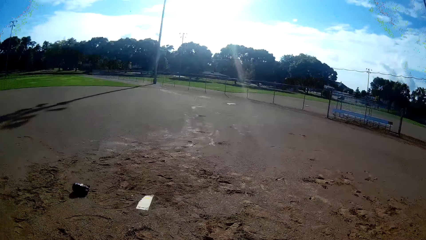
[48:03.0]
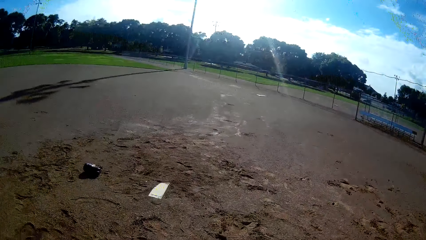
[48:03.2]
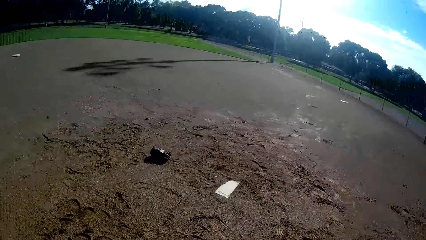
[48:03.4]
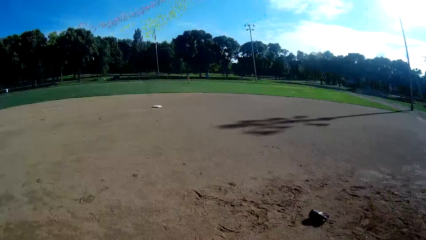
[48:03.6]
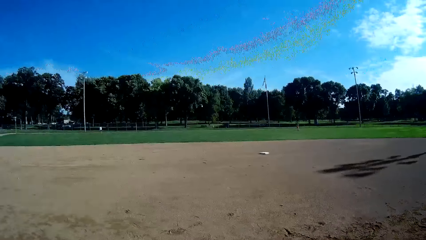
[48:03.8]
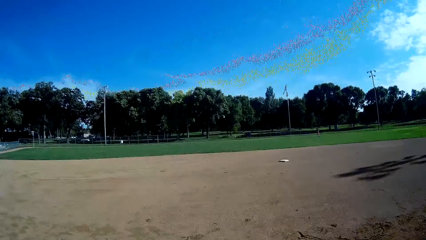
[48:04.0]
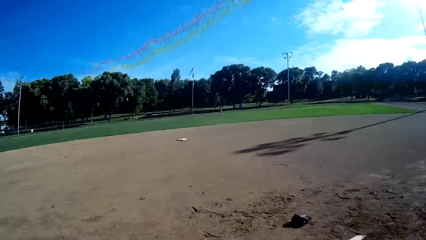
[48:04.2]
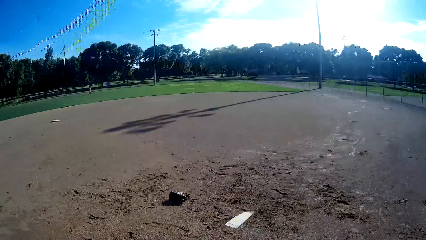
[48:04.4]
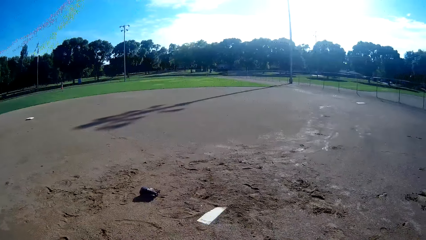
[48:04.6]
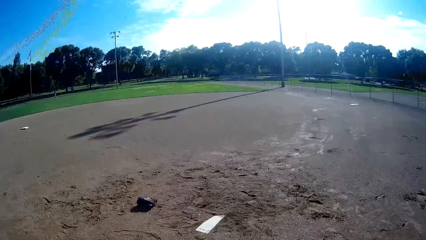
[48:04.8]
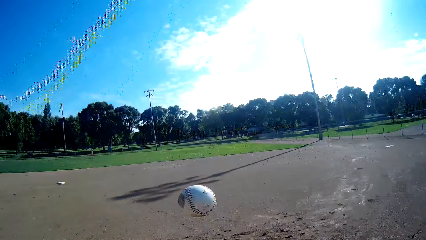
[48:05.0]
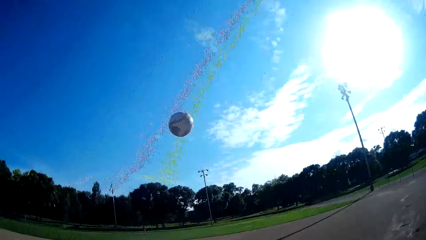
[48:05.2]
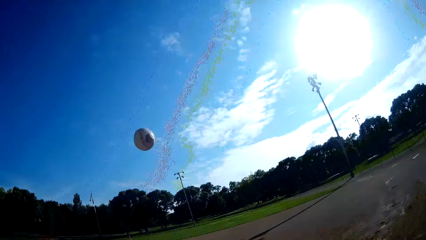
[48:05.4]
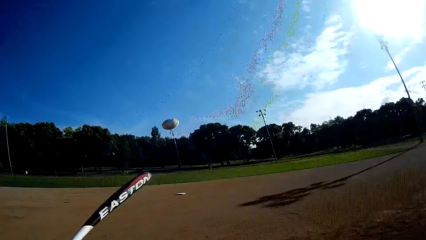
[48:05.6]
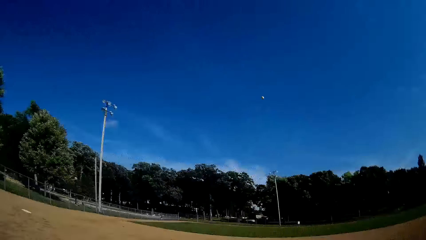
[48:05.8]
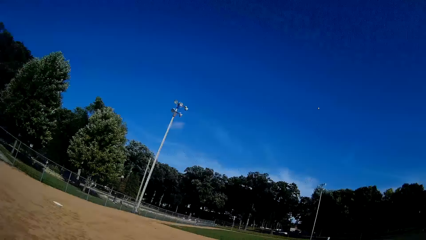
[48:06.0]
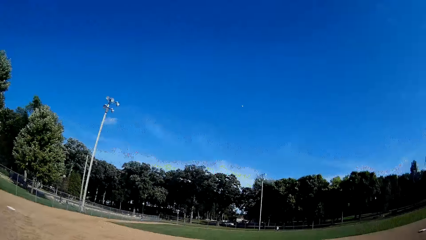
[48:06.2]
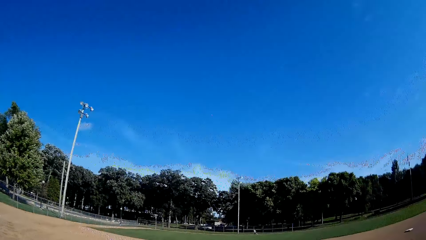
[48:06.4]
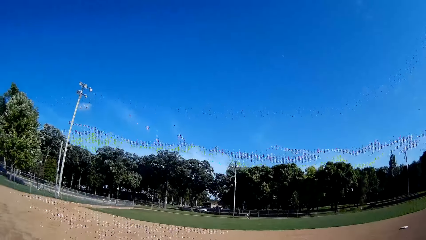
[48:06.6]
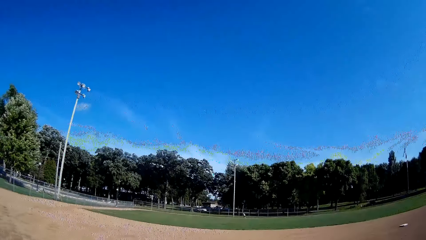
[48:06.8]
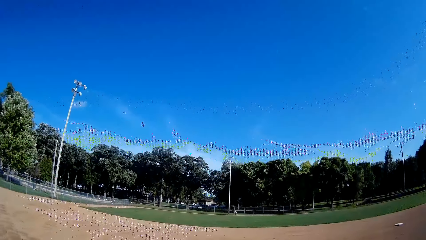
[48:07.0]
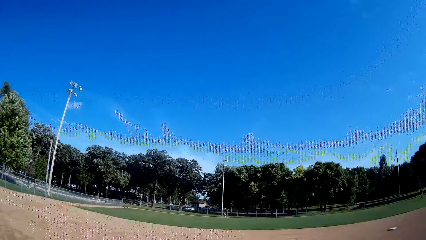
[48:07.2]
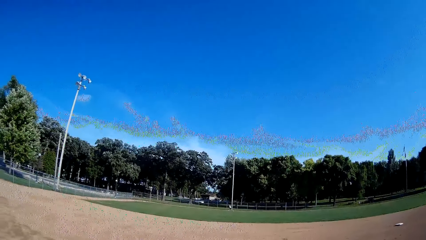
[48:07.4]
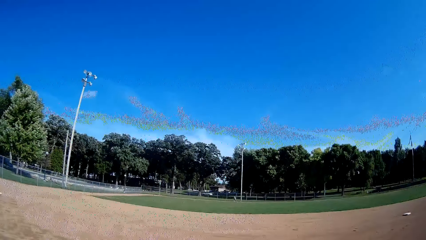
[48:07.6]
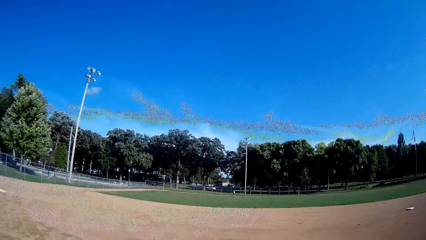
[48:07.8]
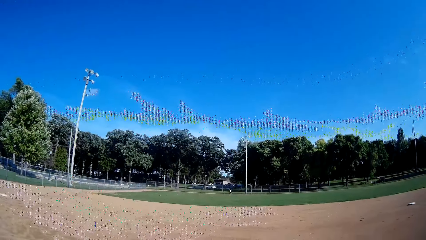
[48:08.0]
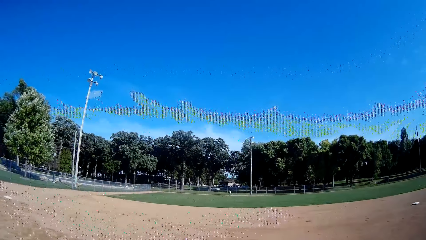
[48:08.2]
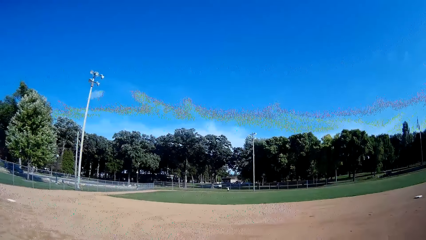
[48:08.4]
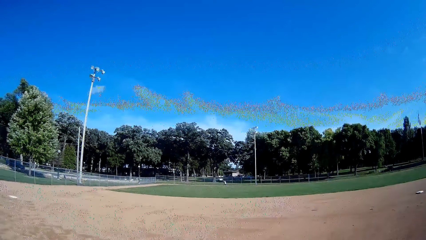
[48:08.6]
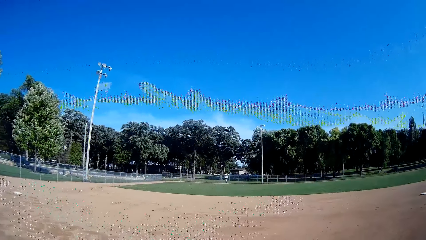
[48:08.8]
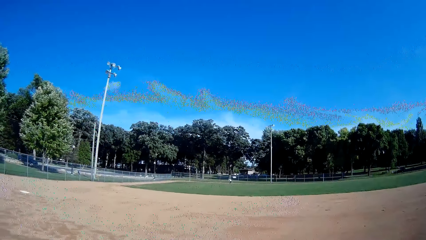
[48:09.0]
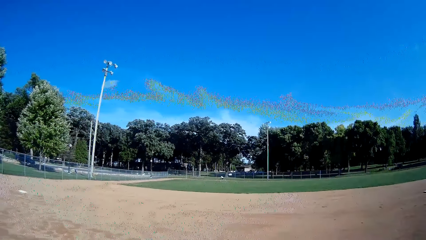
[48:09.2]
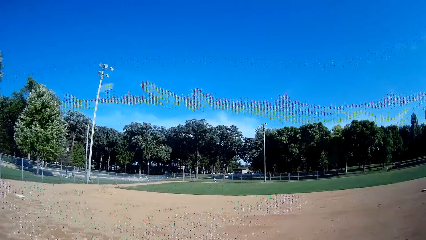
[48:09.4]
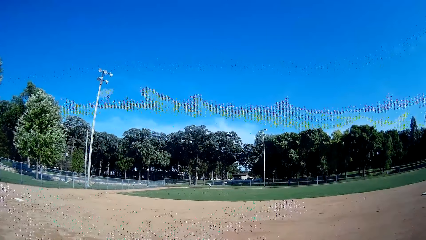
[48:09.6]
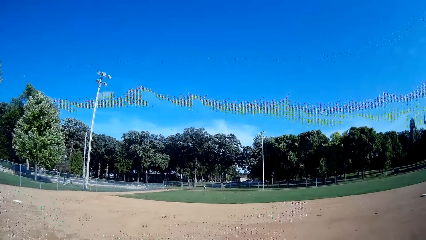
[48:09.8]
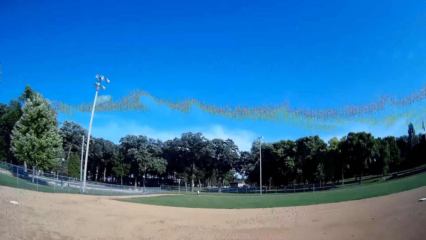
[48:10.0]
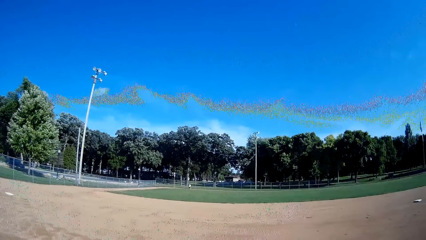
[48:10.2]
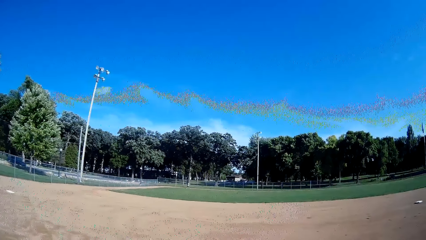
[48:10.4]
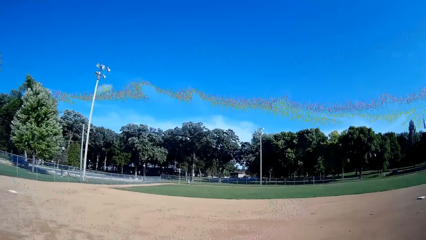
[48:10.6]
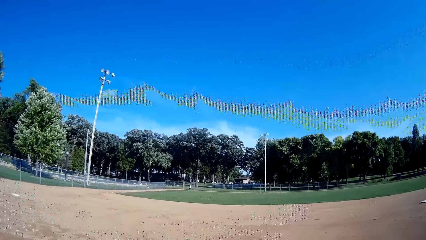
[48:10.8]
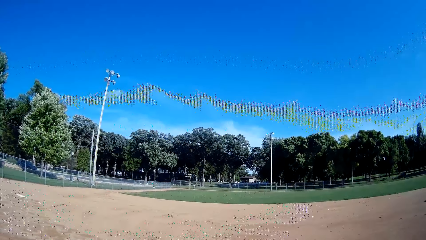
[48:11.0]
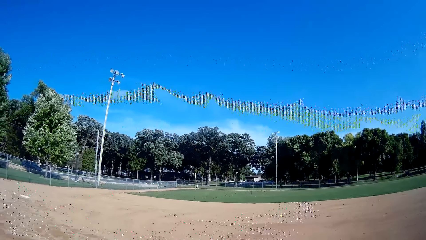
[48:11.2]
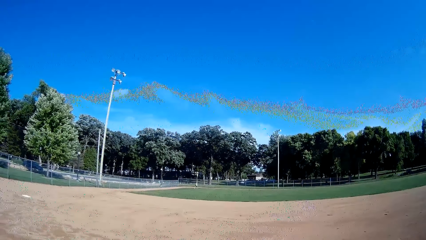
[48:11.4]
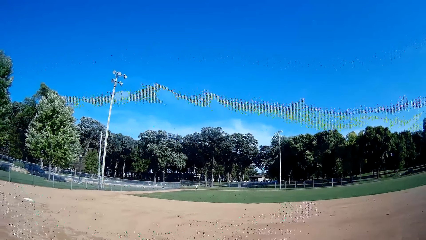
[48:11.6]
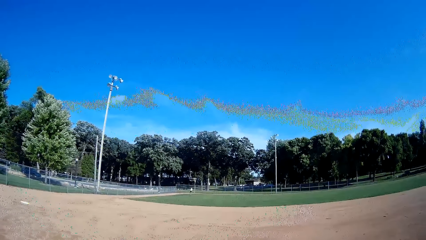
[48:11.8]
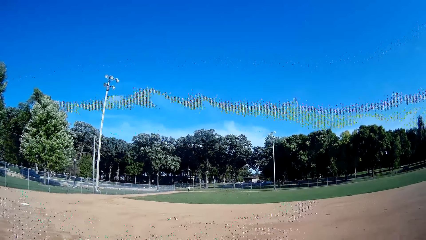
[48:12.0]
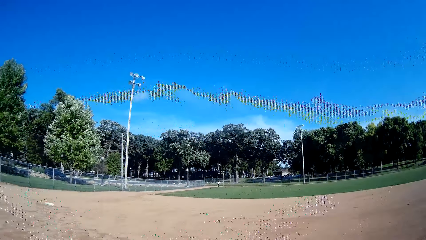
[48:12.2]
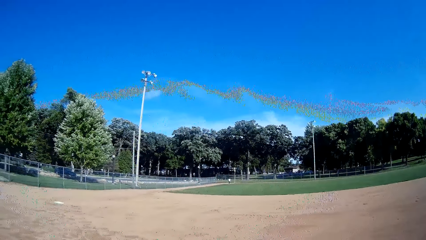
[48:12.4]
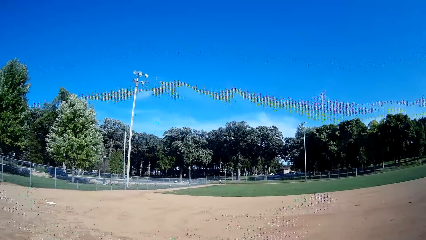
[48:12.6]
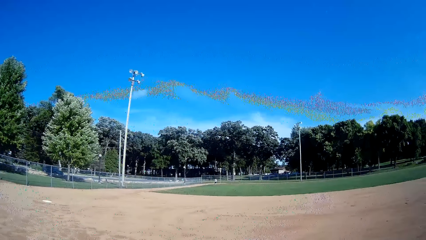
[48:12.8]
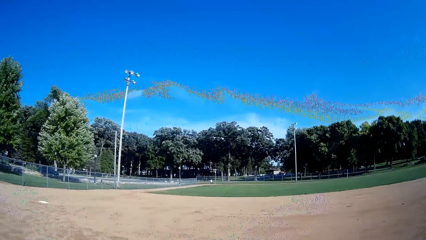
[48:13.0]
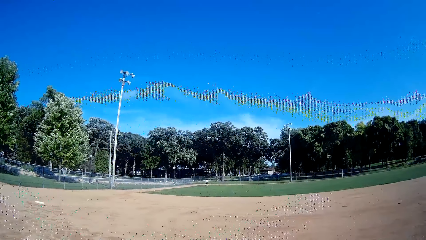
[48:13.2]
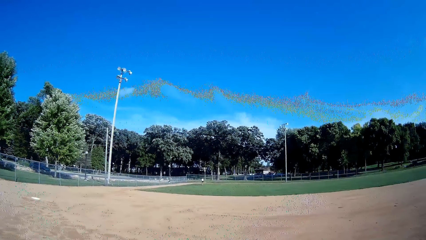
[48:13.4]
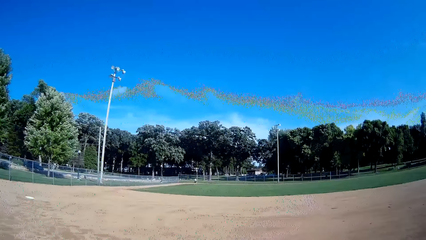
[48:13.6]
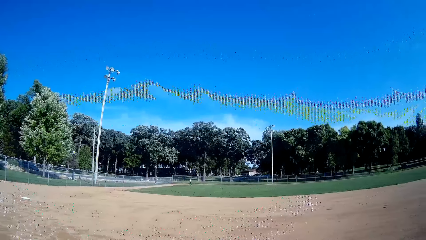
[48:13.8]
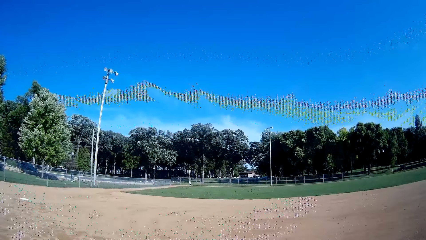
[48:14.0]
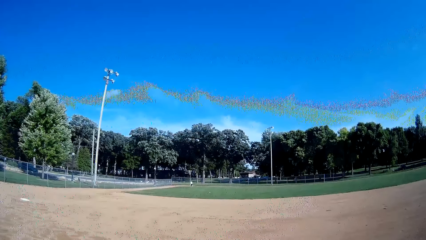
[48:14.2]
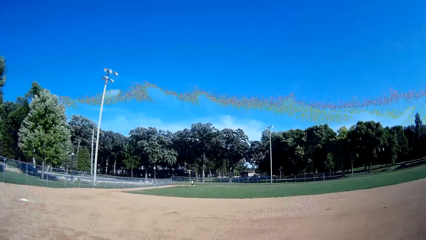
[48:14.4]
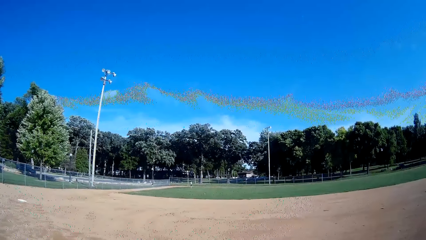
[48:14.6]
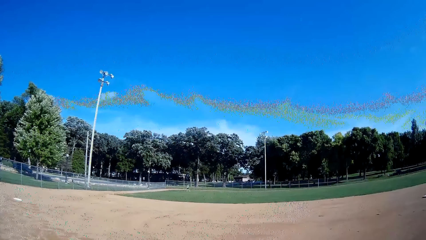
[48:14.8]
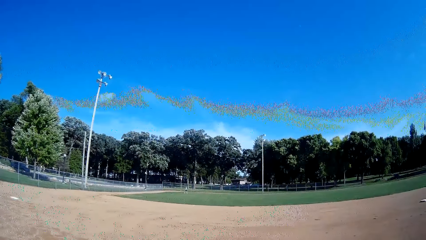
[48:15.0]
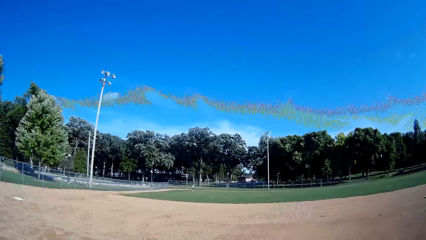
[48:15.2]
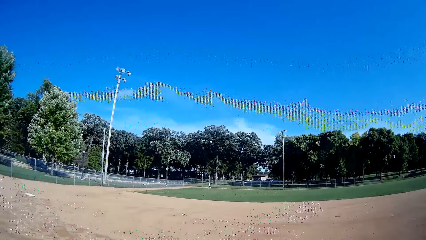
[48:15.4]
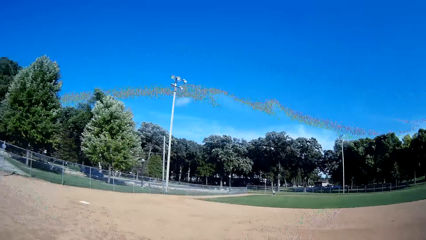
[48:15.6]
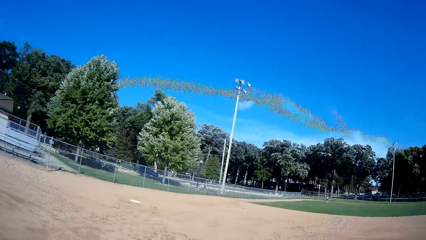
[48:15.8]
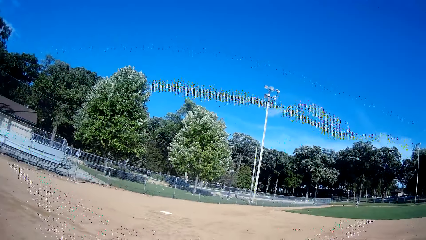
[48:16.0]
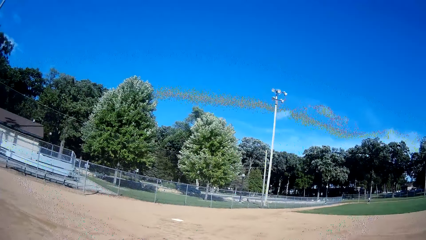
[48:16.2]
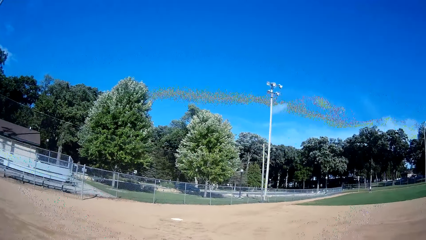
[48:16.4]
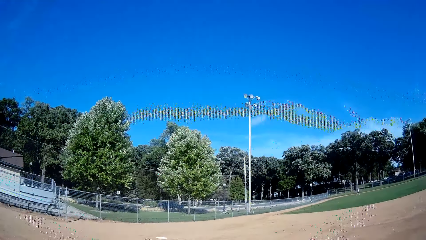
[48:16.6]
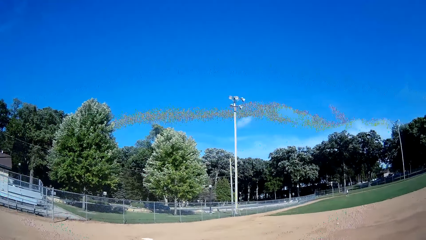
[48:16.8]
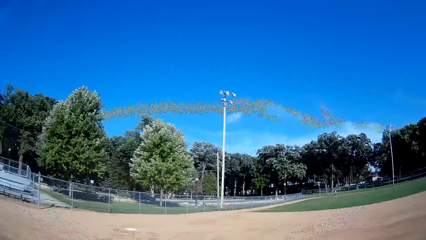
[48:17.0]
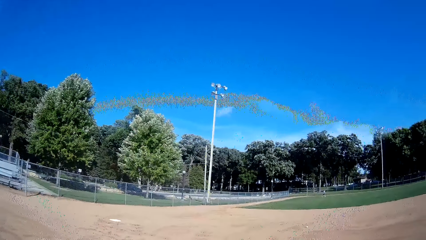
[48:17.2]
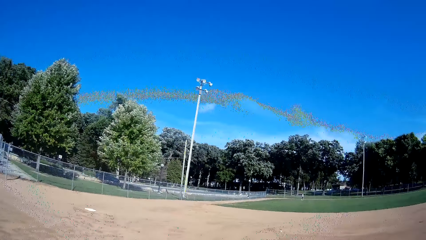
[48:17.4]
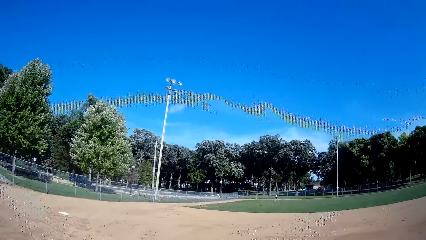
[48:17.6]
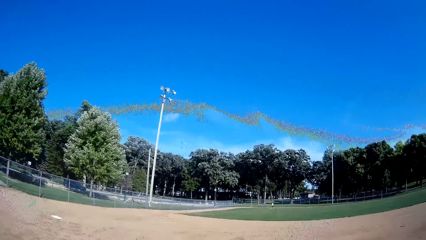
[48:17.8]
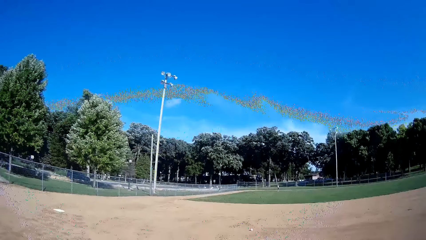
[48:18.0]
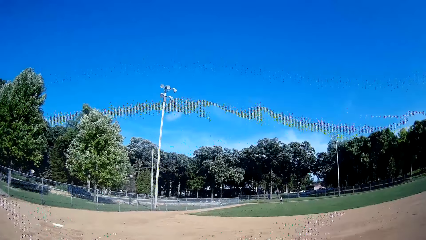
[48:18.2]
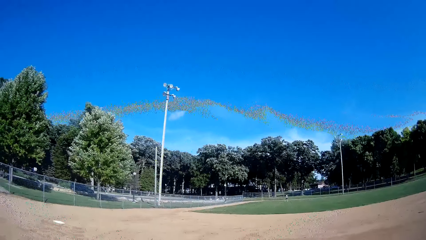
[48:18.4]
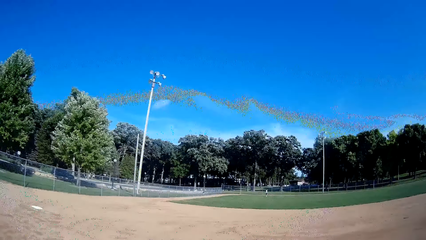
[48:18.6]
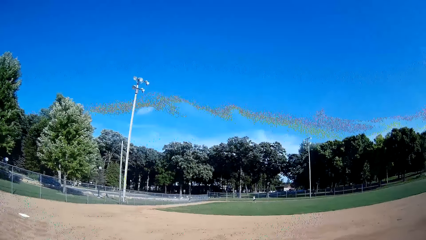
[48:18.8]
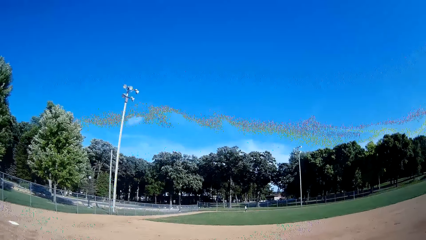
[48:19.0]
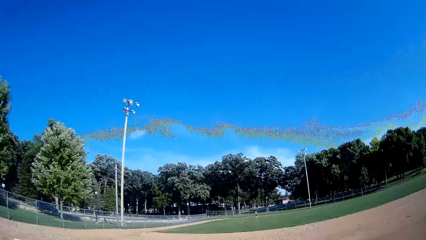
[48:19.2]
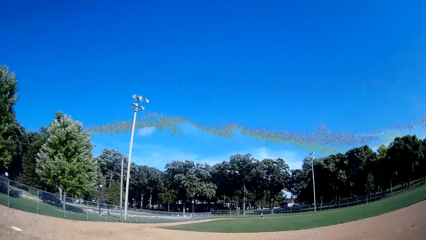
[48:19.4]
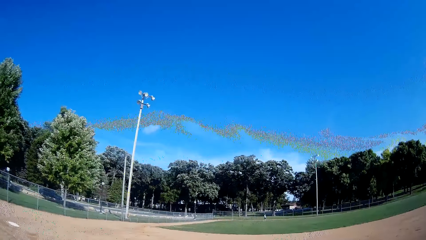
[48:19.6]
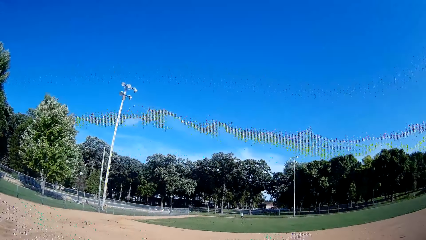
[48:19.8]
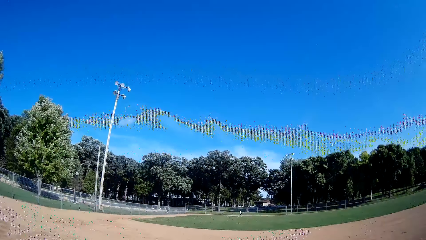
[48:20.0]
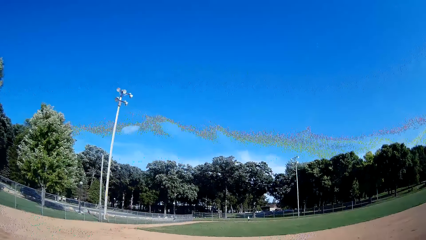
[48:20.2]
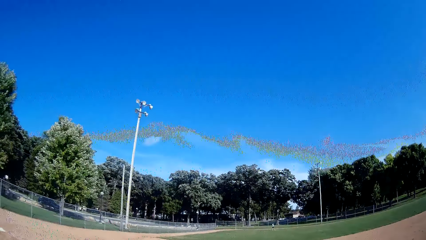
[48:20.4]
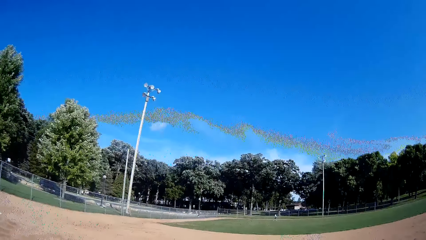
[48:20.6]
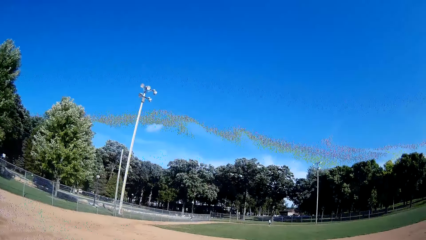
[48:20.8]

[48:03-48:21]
The camera wearer looks around the field. They throw the baseball in the air. They play the ball with the bat towards a man. The man runs towards the ball. The man catches the ball. The man throws the ball towards the camera wearer. The camera wearer walks towards the baseball.
